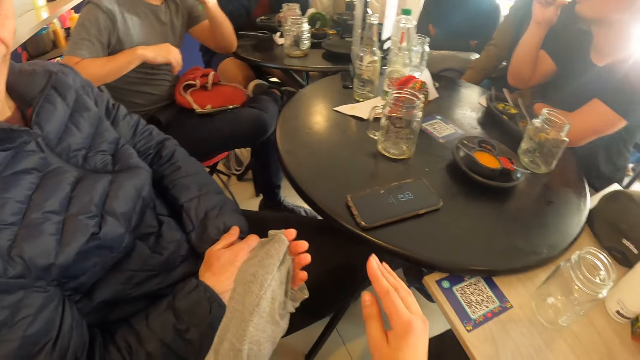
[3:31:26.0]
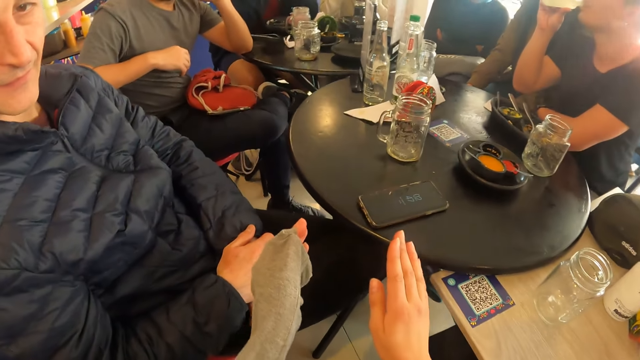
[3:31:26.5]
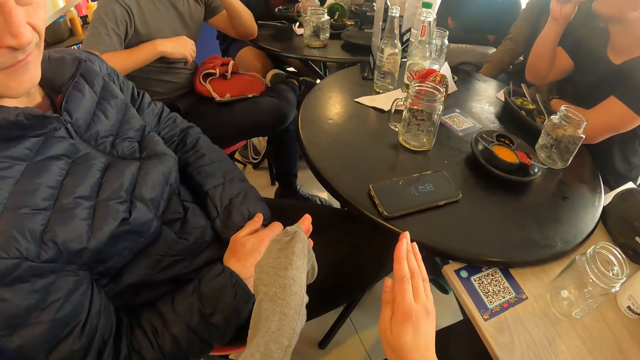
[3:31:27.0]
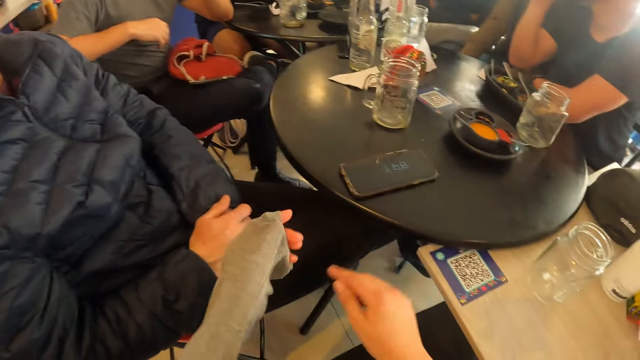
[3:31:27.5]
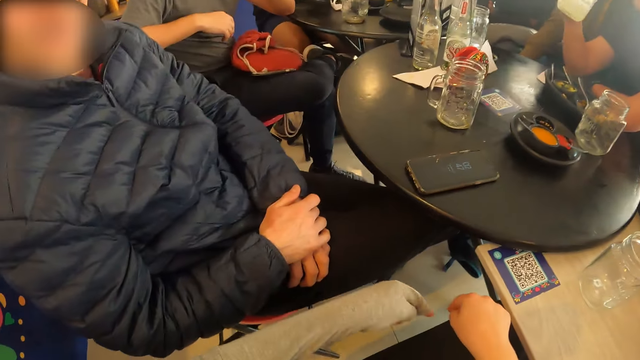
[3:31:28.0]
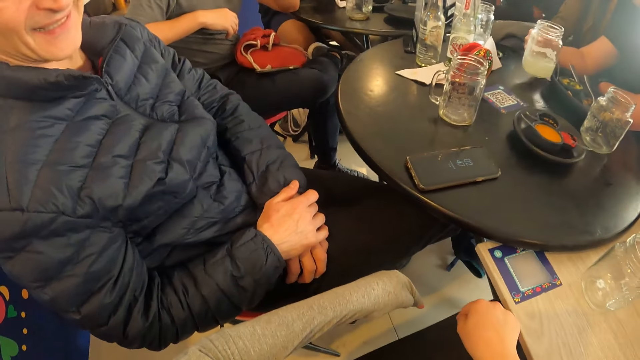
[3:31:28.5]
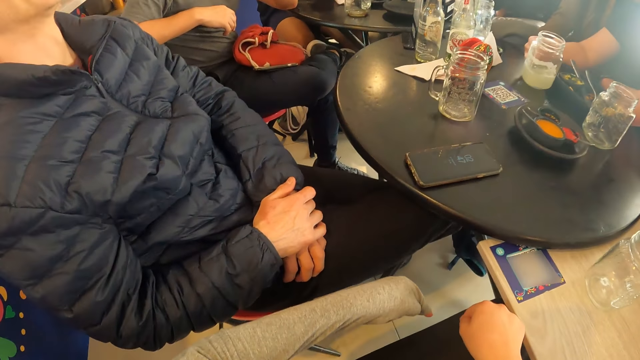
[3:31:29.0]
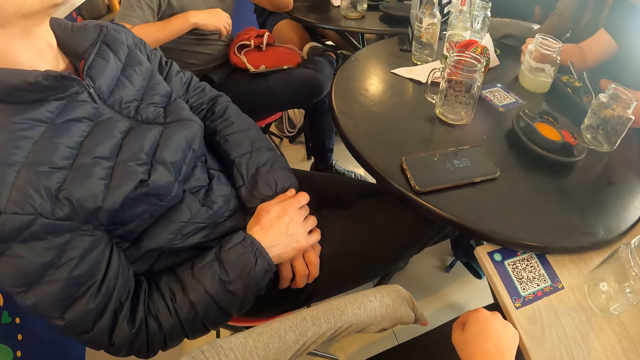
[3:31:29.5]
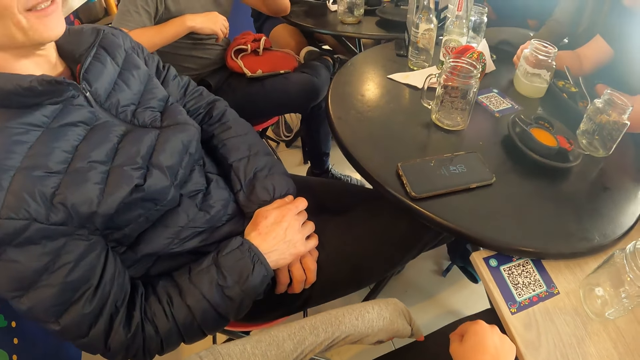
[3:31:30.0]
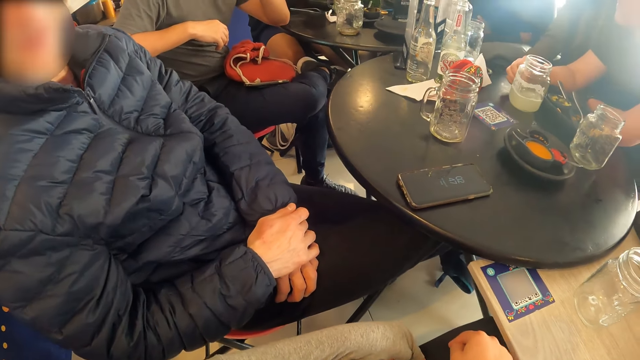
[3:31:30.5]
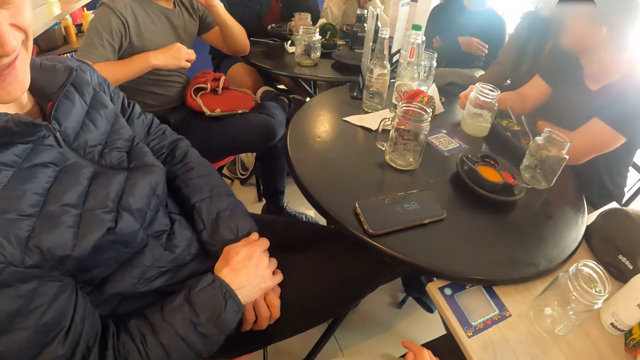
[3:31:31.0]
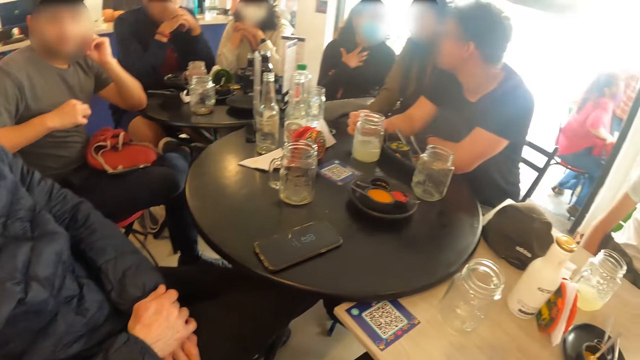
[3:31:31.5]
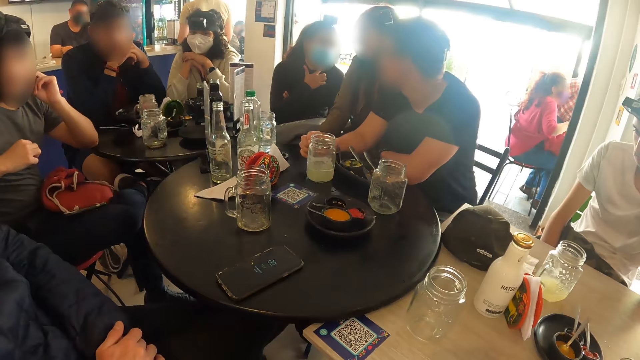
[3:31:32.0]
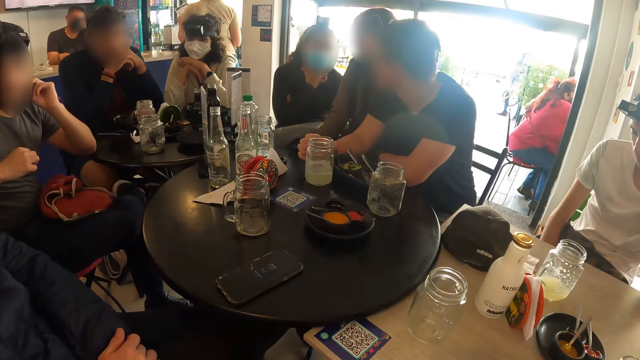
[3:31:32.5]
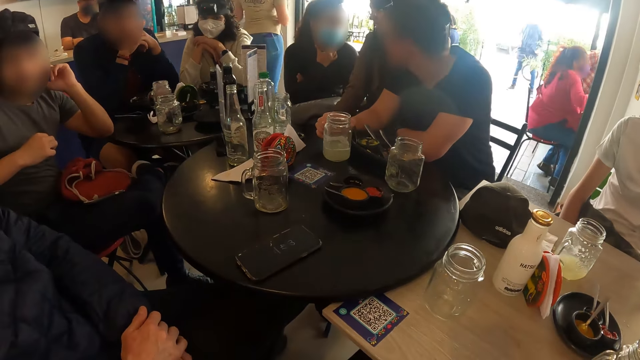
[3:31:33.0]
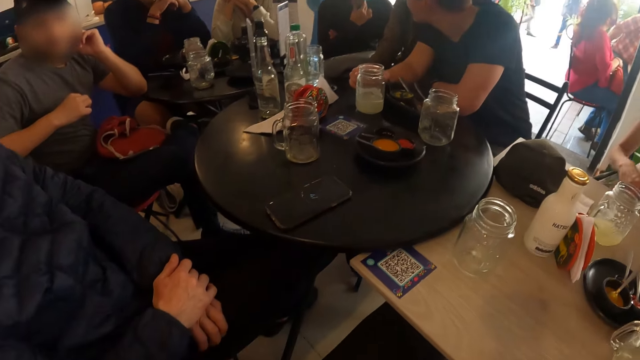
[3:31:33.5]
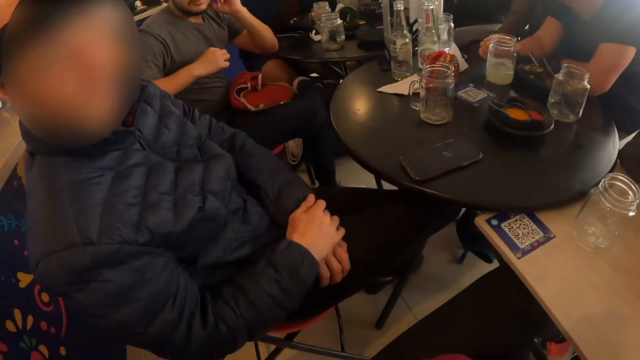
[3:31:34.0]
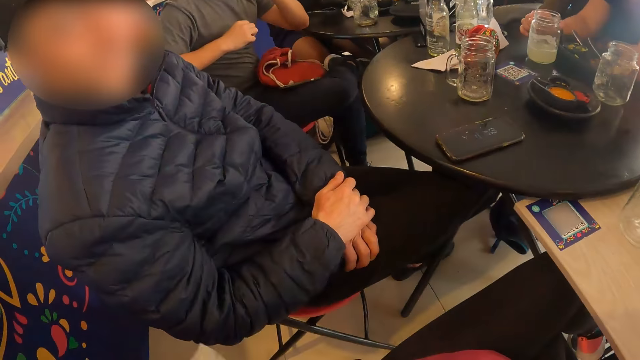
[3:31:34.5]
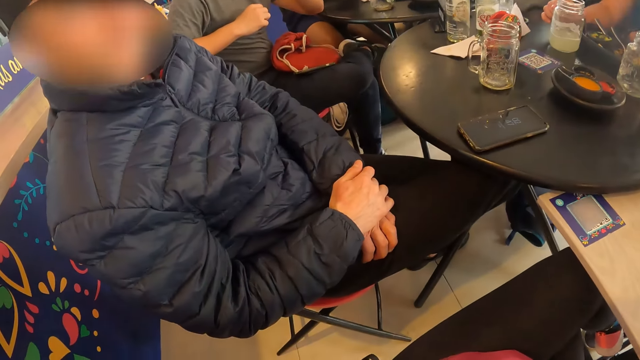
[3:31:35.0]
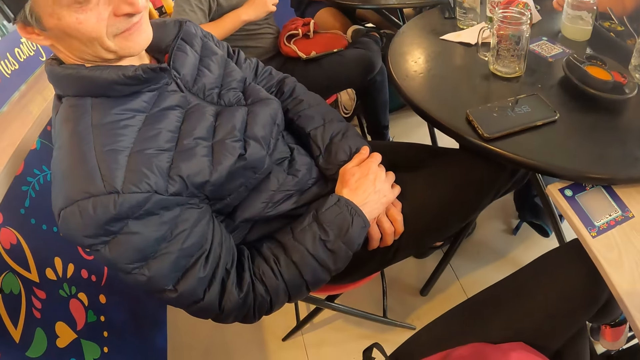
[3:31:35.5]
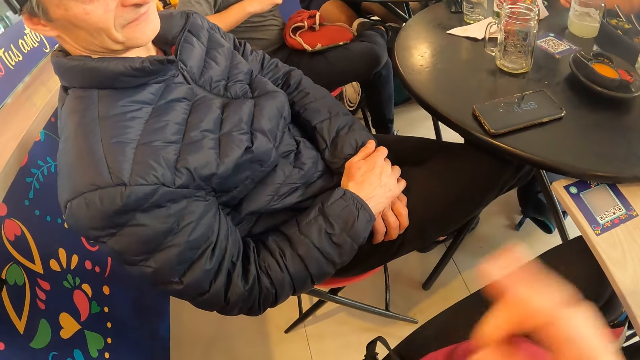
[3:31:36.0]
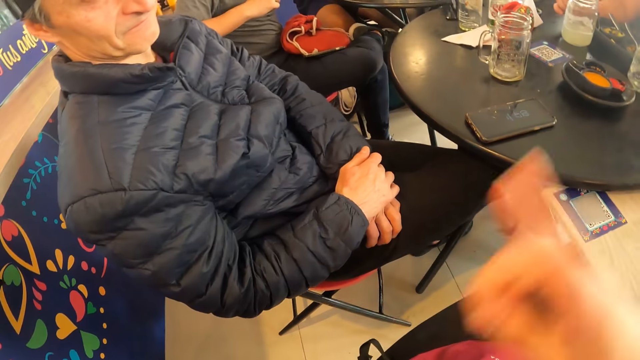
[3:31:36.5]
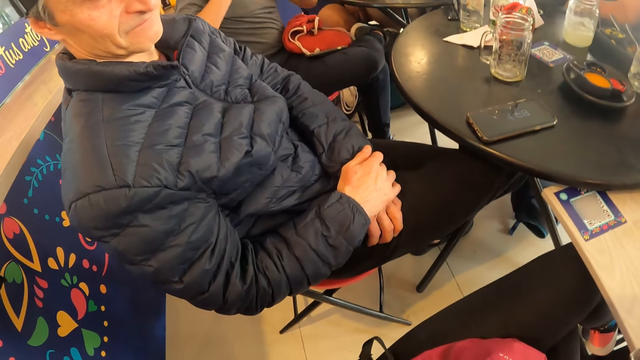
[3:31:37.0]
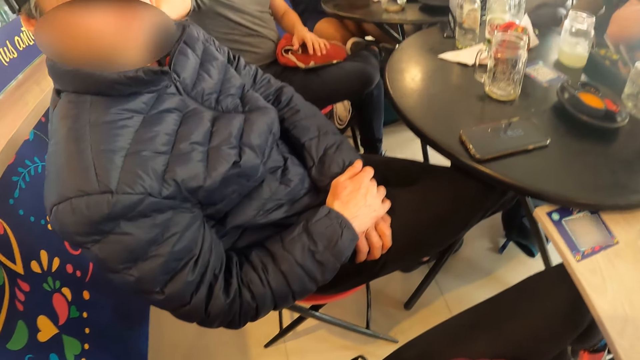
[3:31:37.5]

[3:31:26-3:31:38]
The camera wearer talks to a man.

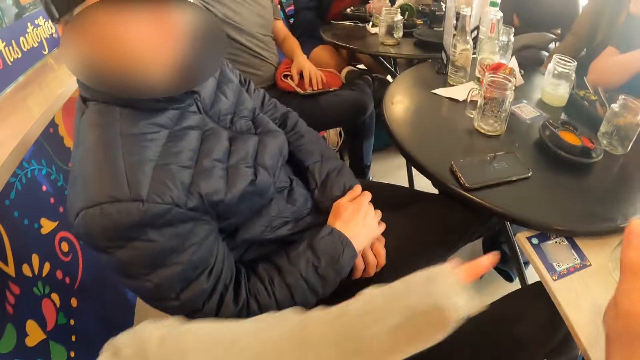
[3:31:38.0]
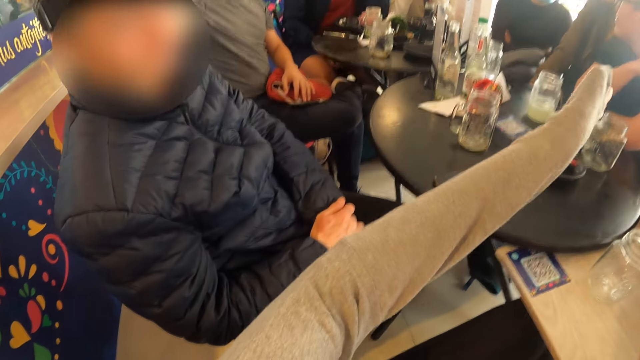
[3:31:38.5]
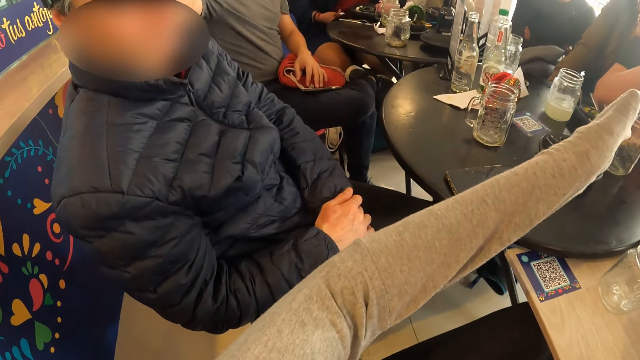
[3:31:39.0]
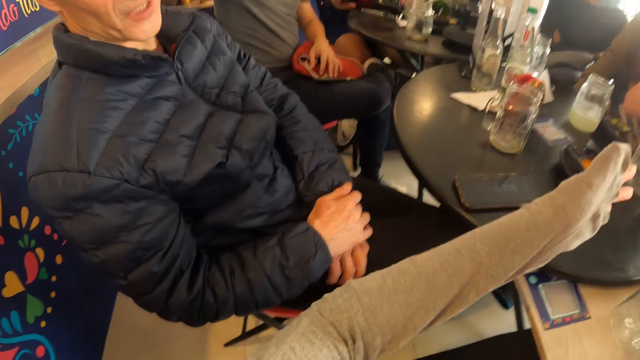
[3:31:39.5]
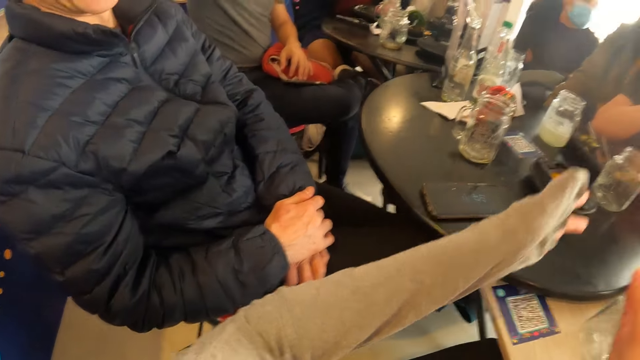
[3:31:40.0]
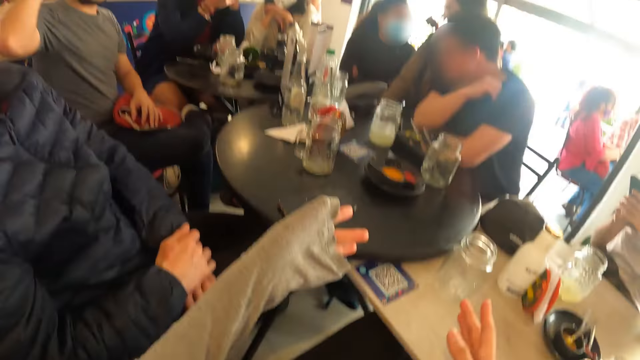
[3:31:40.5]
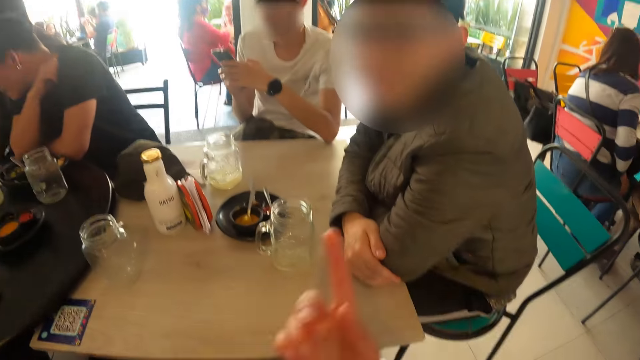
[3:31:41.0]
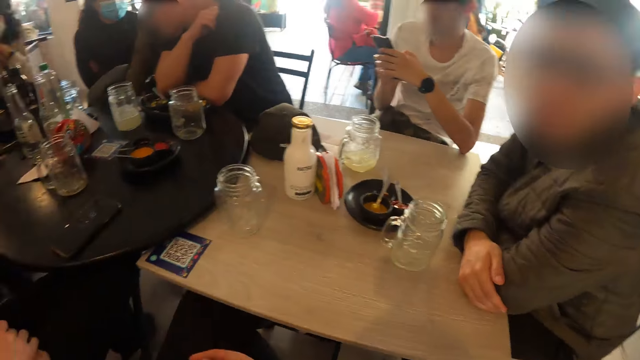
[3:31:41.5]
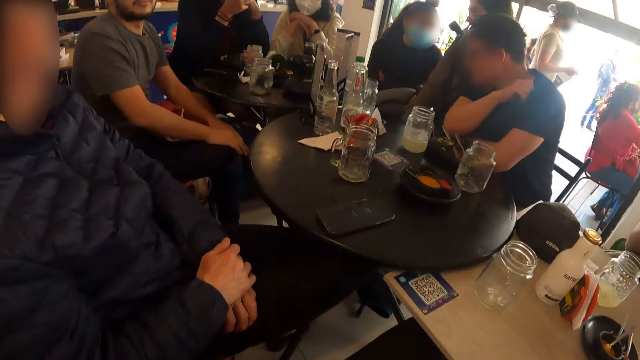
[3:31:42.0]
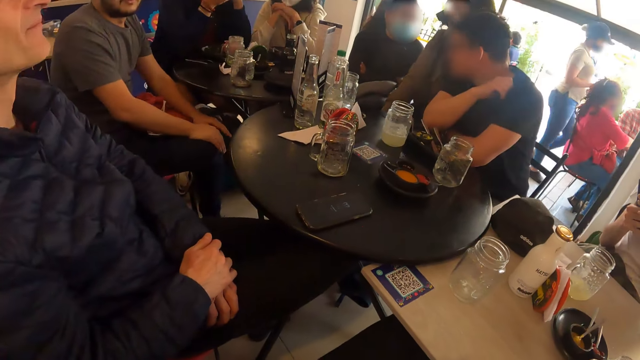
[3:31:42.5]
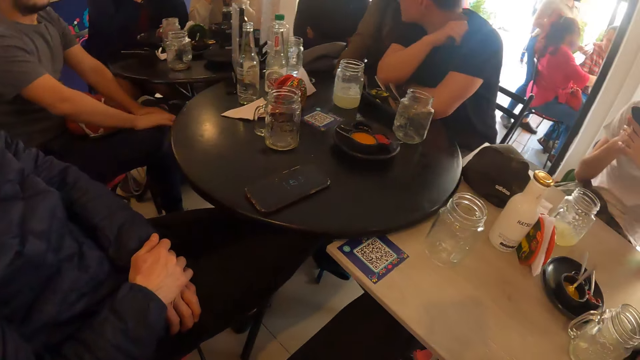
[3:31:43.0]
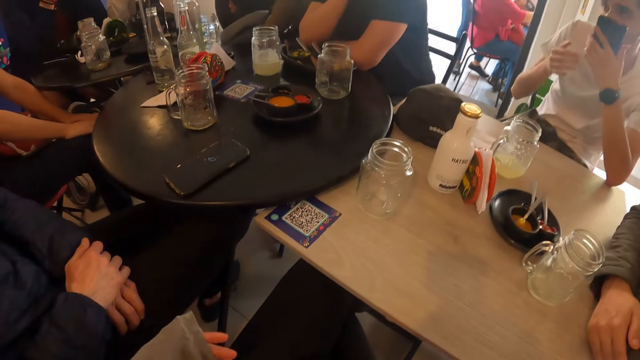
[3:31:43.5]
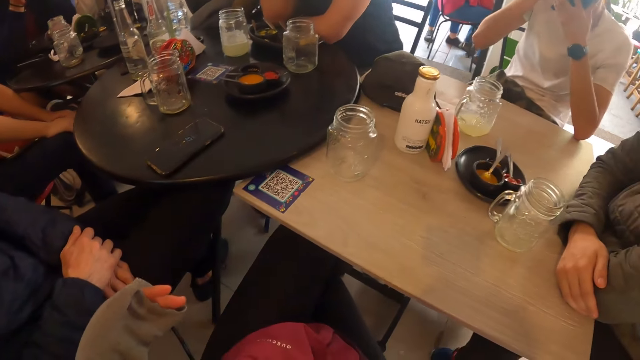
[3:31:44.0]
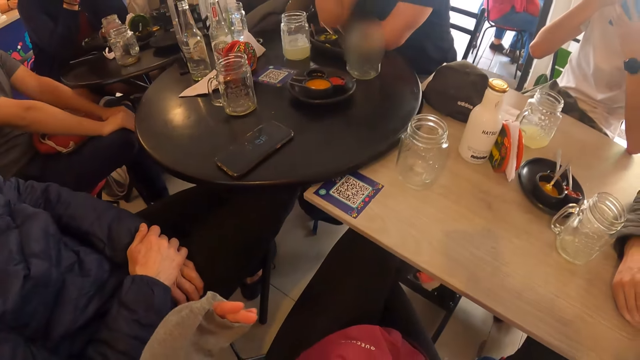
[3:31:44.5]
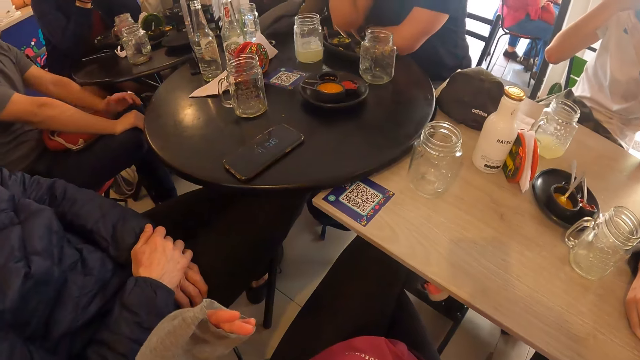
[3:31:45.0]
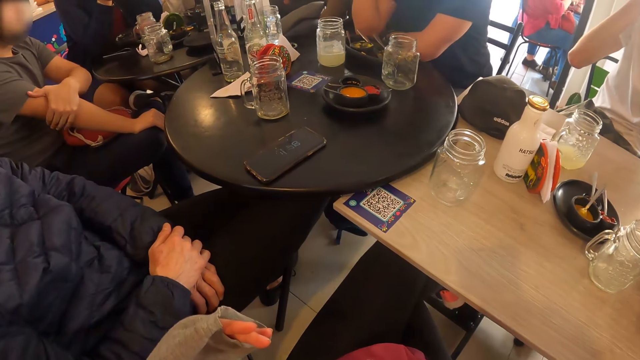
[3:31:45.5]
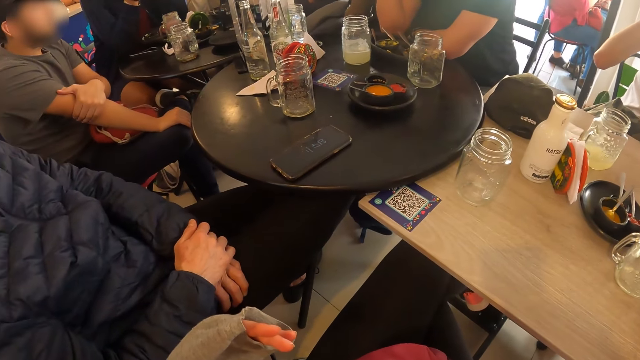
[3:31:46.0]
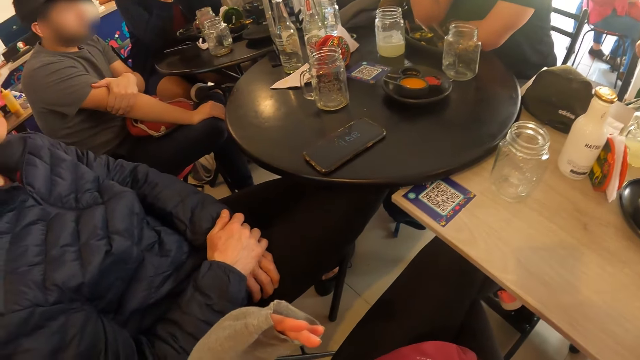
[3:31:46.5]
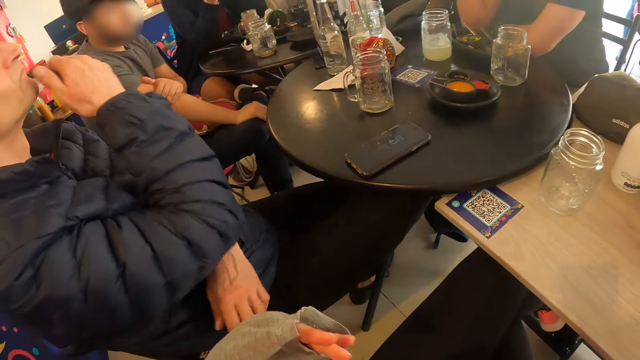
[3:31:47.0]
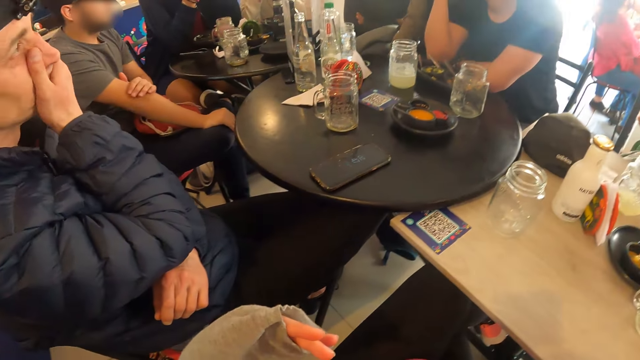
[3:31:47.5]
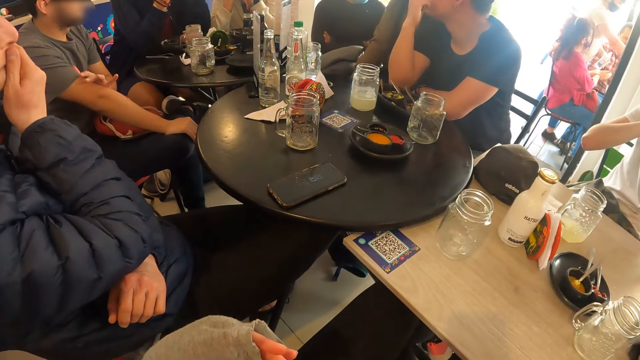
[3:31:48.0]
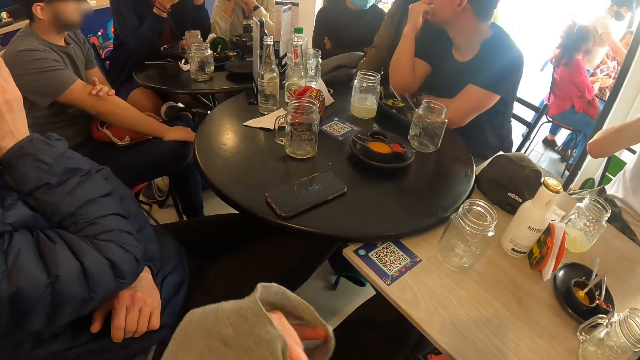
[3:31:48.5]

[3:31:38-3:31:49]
The man rubs his right hand on his left hand. The camera wearer looks at the table.
